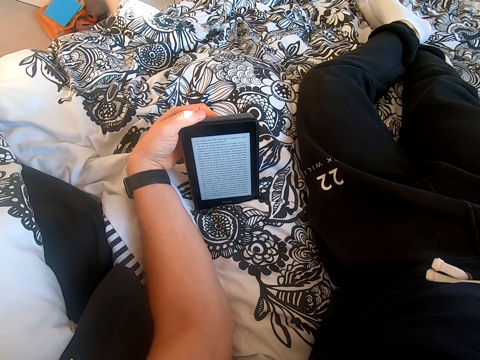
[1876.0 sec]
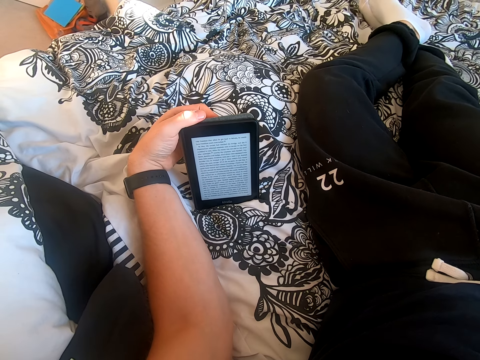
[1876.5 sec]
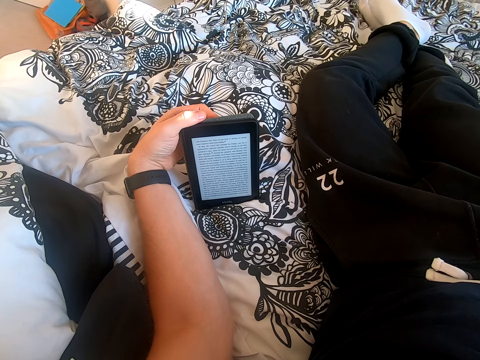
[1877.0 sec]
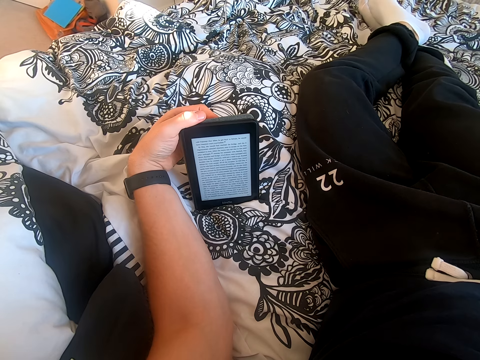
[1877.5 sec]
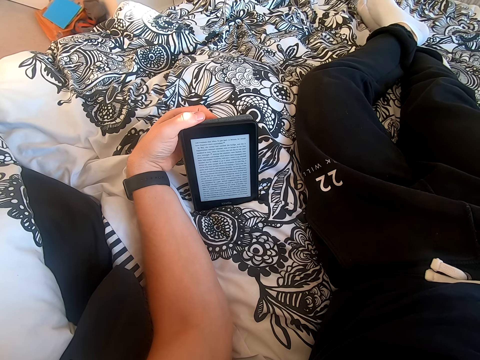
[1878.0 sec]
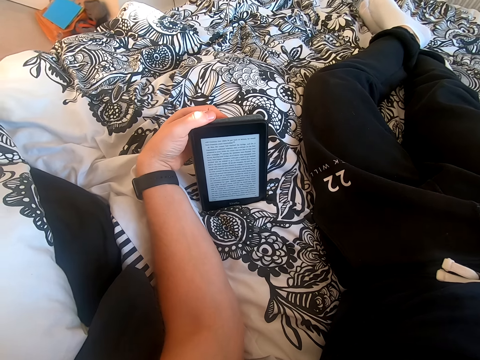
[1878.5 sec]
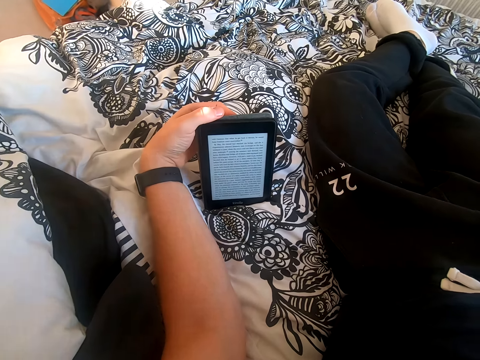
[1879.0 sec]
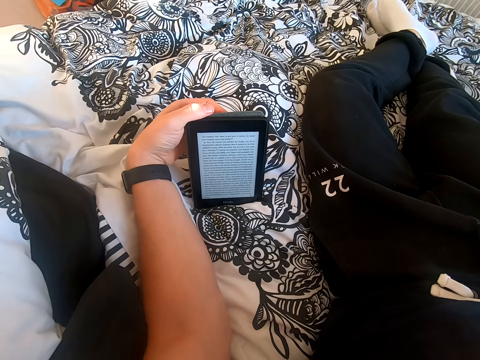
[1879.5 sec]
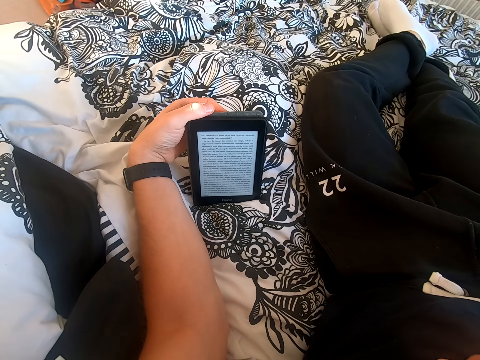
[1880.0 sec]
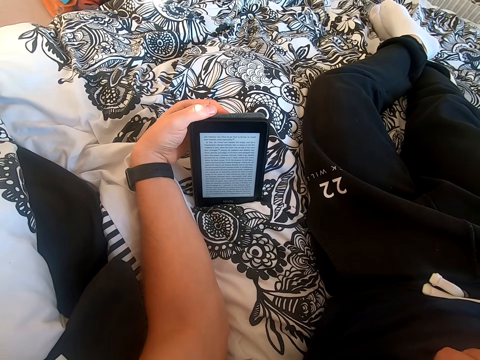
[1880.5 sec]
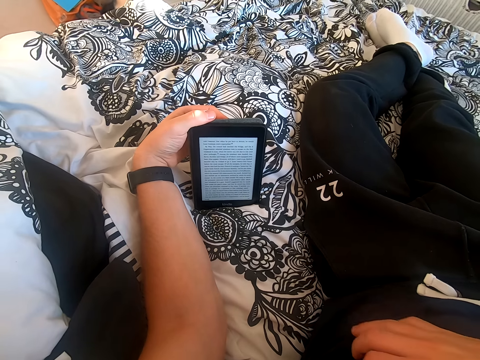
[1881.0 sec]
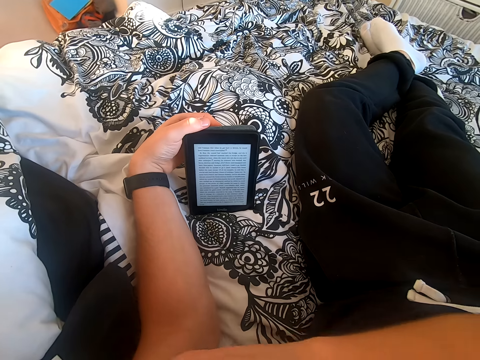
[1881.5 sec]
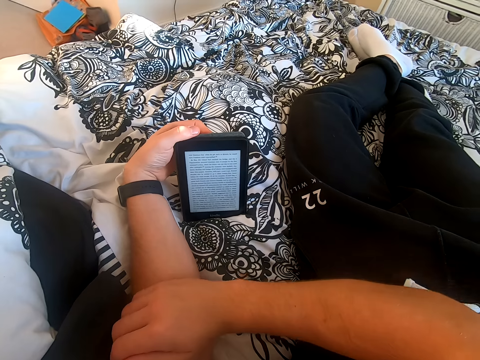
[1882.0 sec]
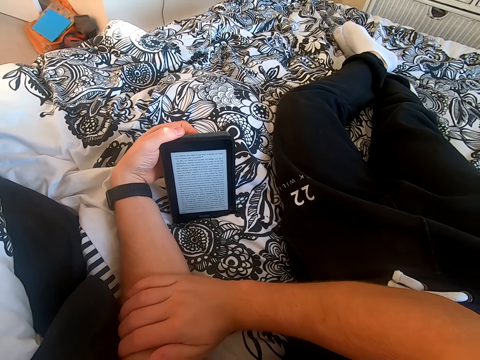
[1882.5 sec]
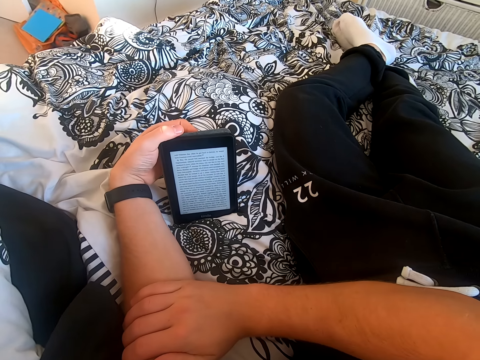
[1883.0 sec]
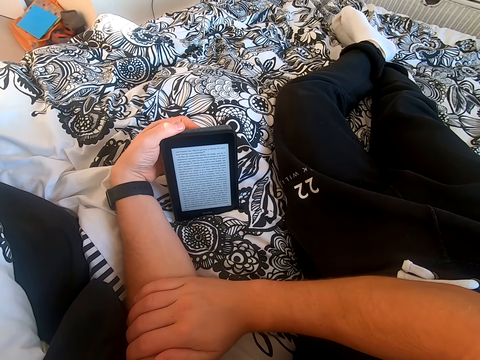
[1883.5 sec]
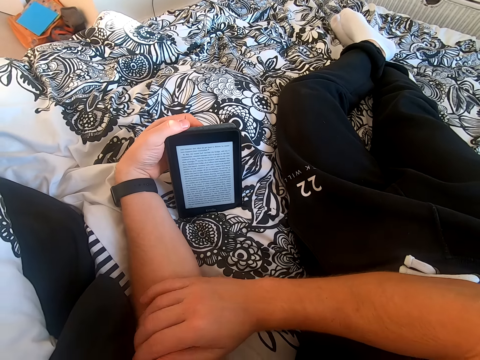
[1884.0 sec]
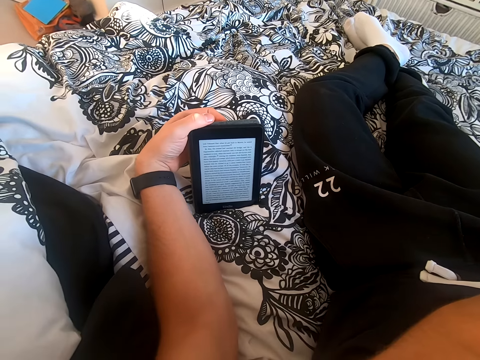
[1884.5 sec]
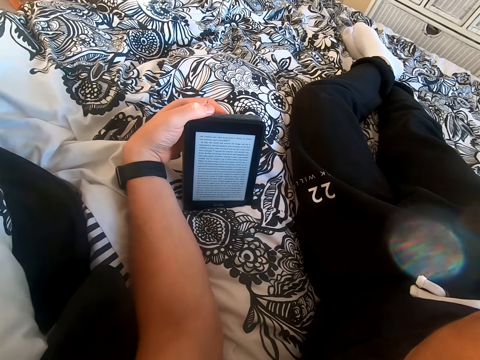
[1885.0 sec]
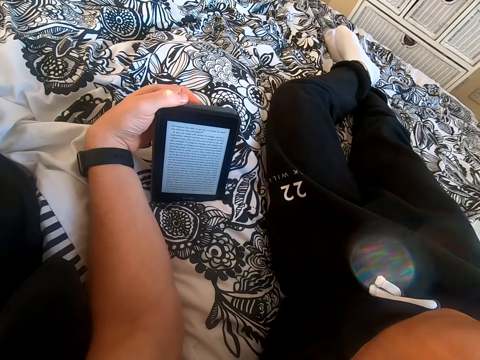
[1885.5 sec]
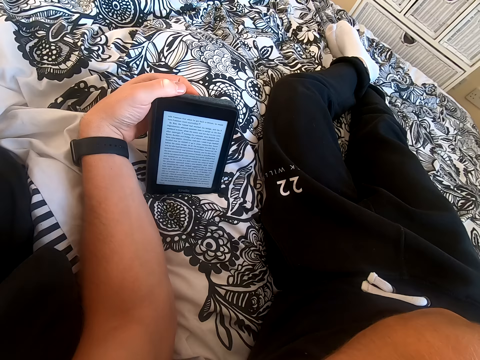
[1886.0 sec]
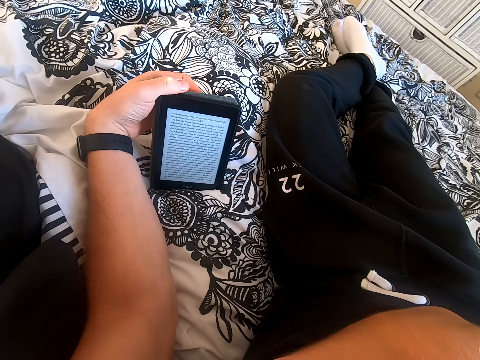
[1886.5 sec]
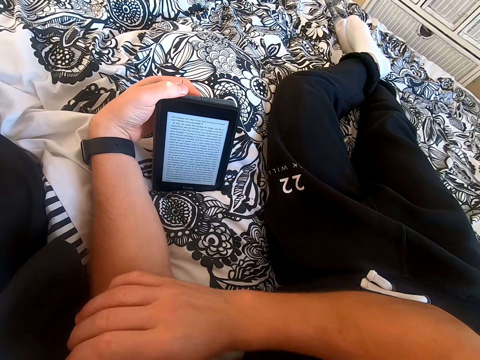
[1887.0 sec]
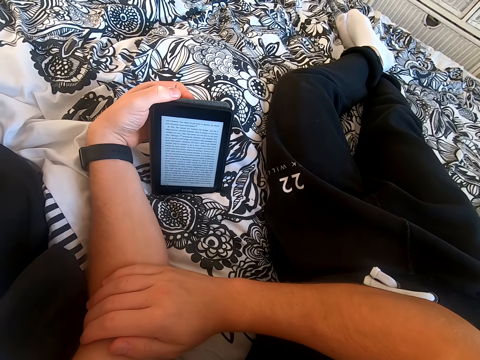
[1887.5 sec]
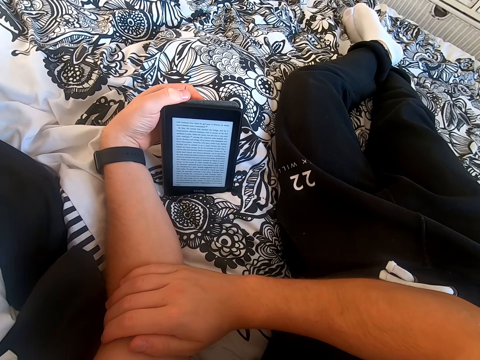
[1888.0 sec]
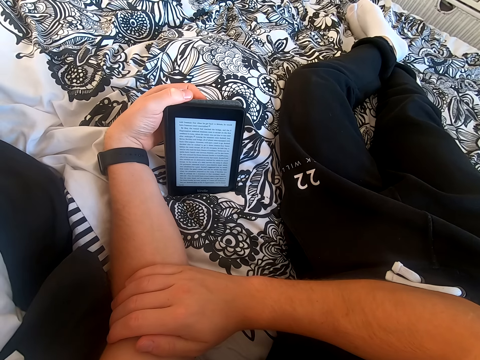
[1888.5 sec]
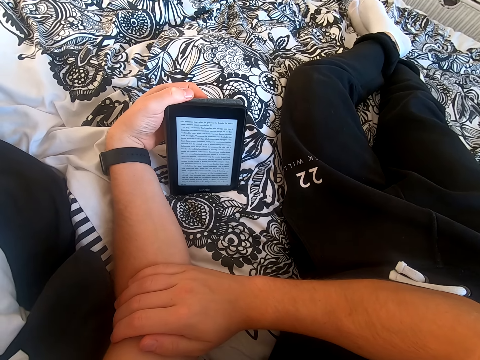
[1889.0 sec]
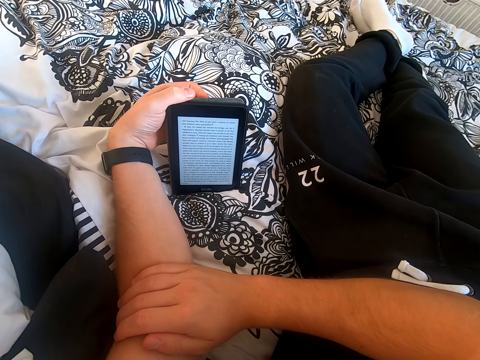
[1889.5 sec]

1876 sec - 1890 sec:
The camera wearer places his right hand on the left hand. He moves his right hand on the left hand. He reads the book on the tablet.

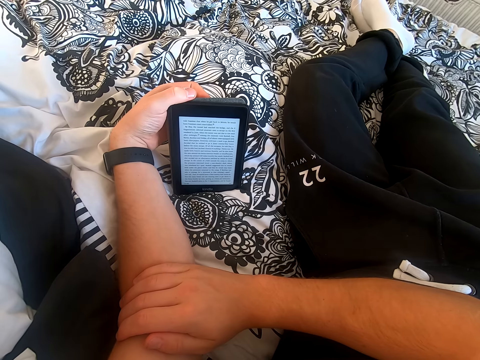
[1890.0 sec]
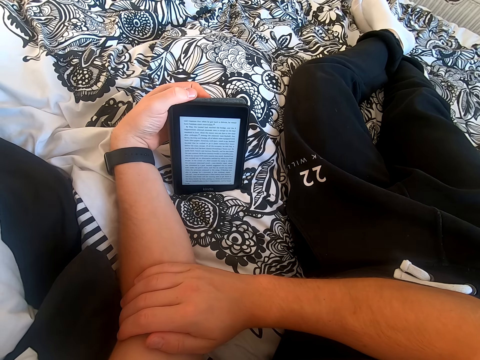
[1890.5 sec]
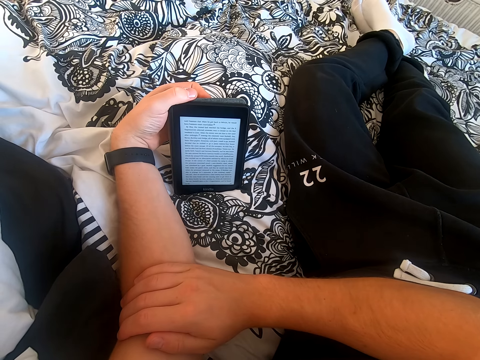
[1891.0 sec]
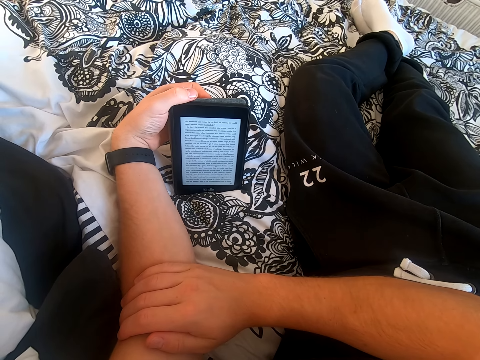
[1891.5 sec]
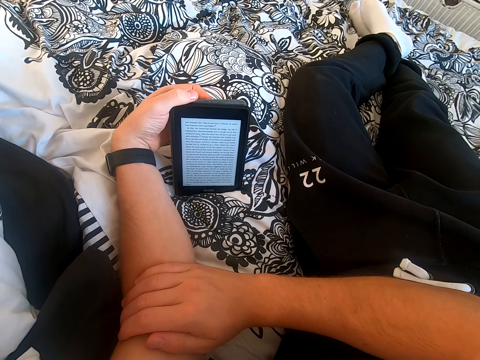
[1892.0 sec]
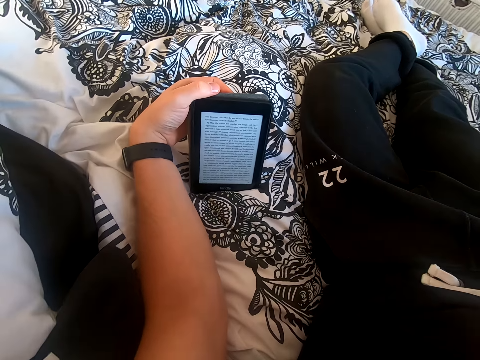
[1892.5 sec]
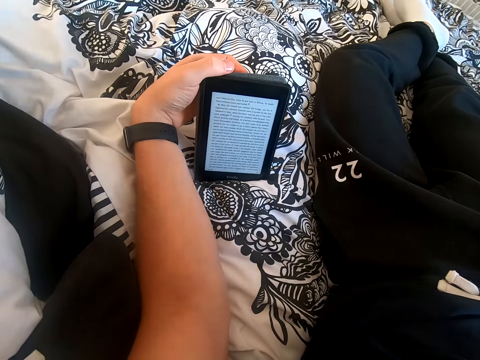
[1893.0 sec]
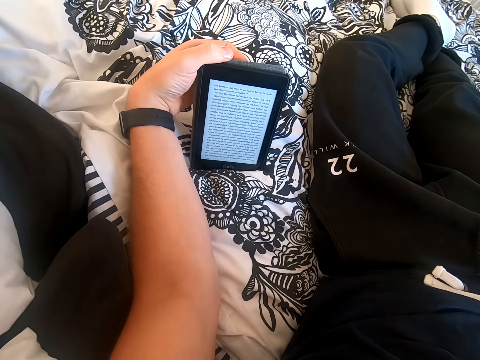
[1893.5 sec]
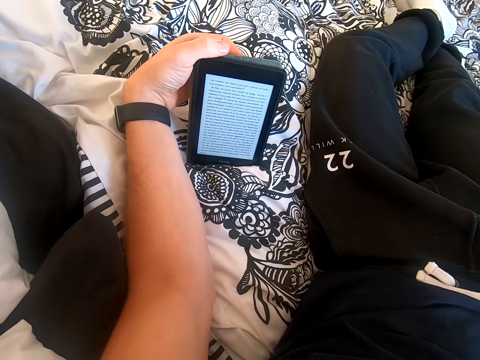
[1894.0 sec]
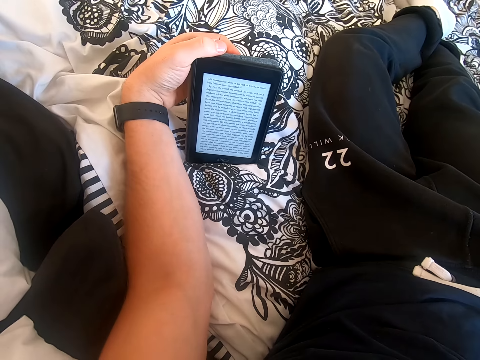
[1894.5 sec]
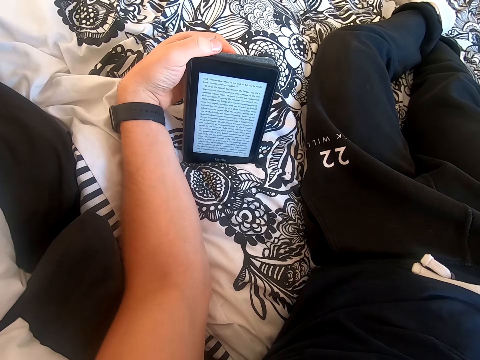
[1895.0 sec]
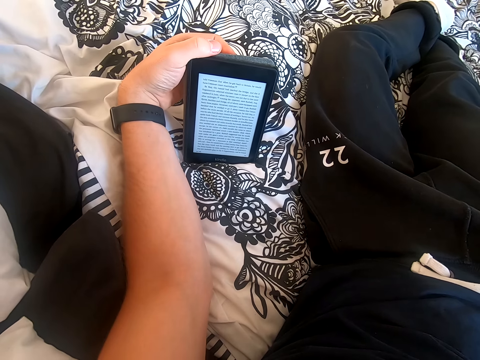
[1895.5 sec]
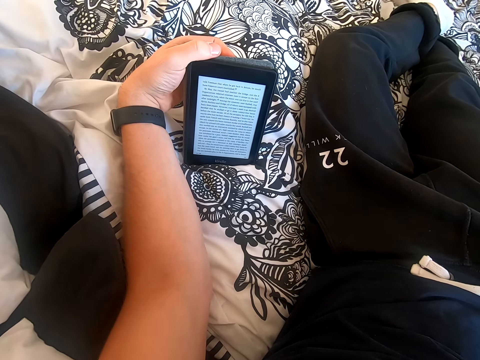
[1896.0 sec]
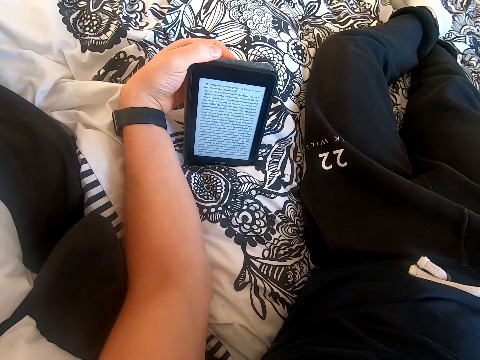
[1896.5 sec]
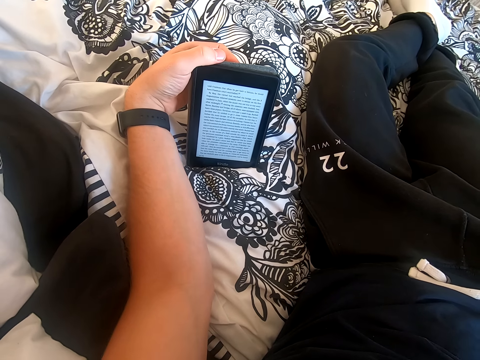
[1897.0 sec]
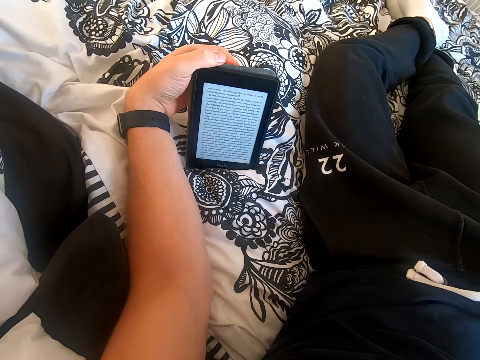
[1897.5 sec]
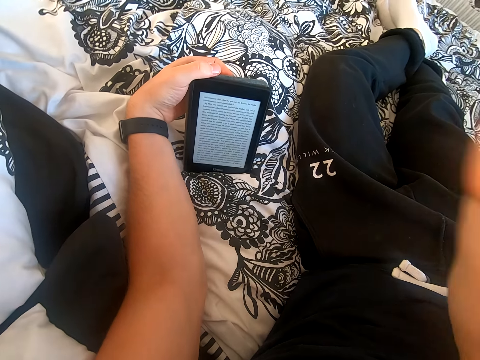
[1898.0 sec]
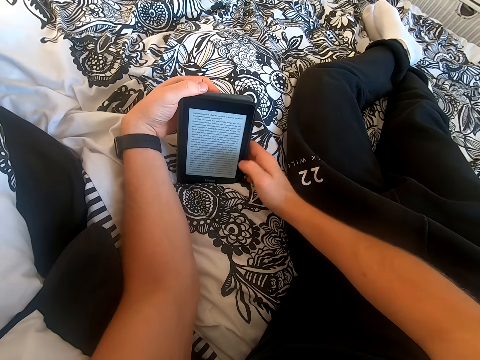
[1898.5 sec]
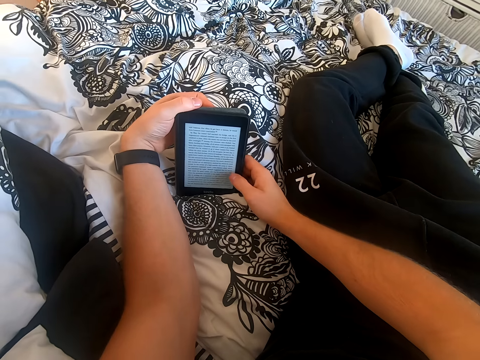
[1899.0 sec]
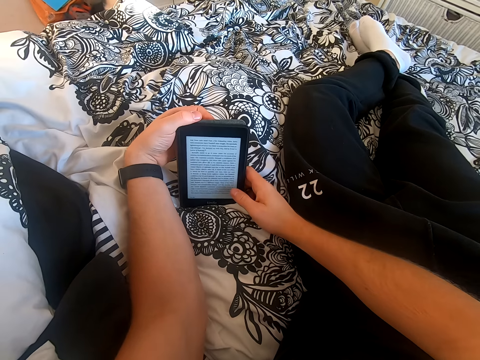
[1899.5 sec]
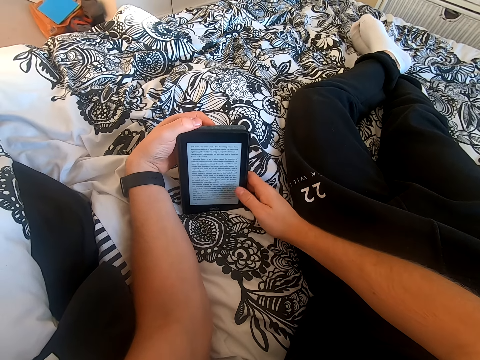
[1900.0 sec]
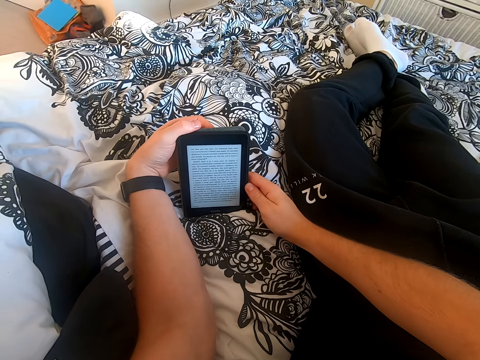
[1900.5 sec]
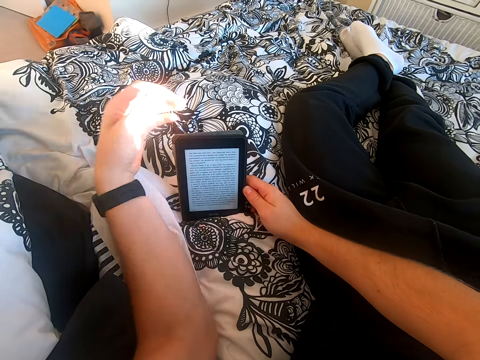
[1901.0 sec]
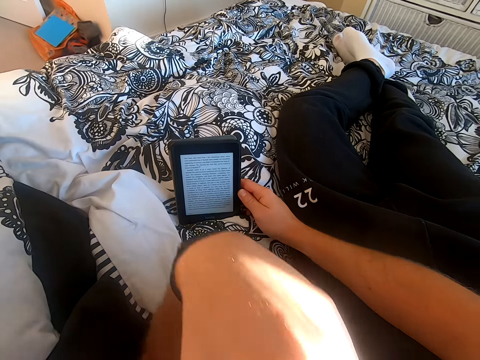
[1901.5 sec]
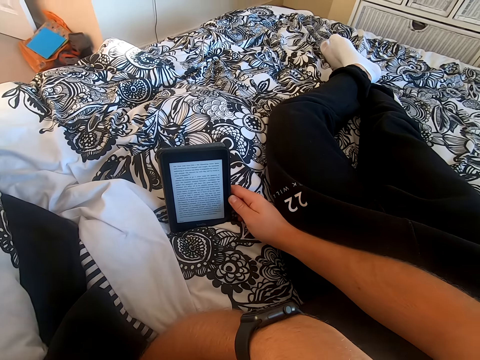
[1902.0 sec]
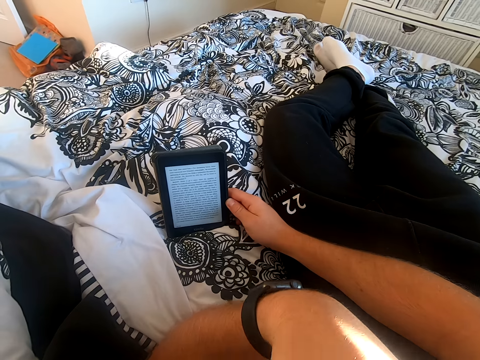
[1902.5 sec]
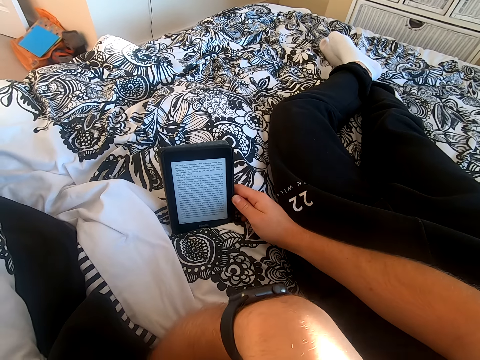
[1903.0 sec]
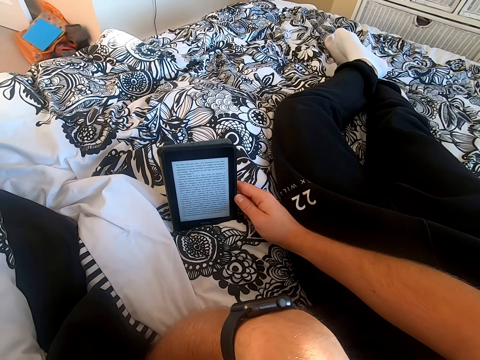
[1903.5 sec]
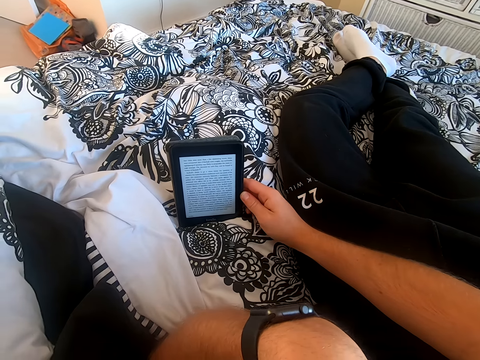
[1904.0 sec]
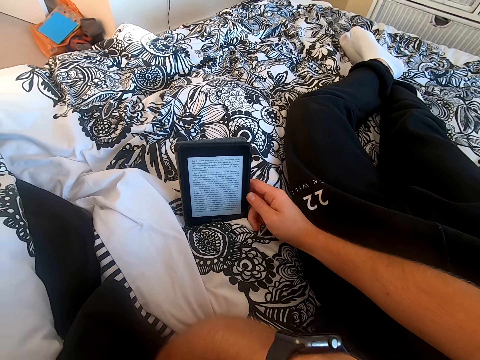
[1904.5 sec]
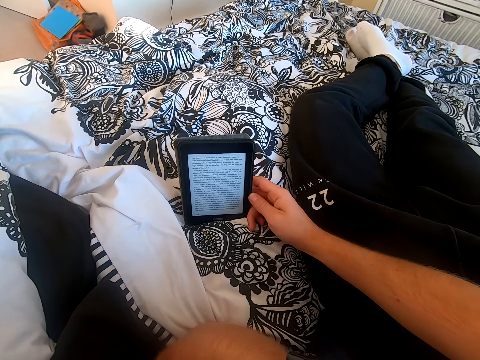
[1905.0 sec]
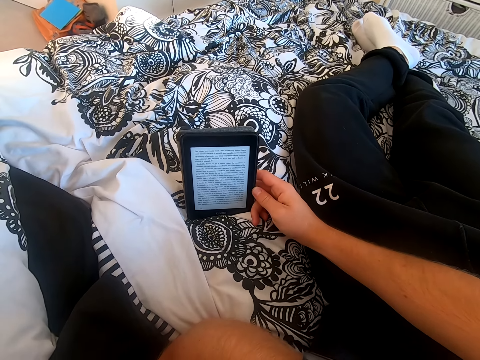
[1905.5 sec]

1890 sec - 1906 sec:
The camera wearer lifts his right hand. He touches his face. He reads the book on the tablet. He holds the tablet with his right hand. He scrolls through the tablet. He reads the book on the tablet. He lifts his left hand. He touches something. He reads on the tablet.
